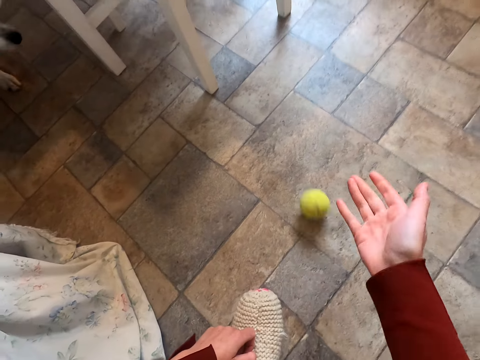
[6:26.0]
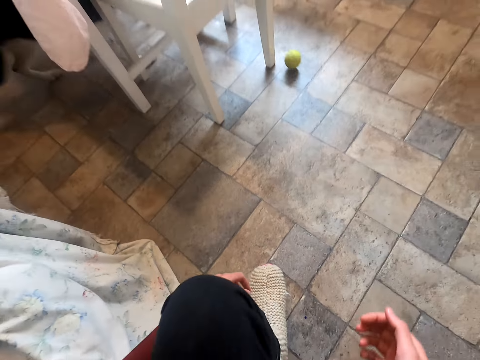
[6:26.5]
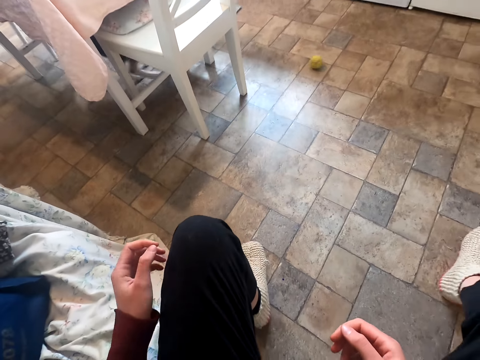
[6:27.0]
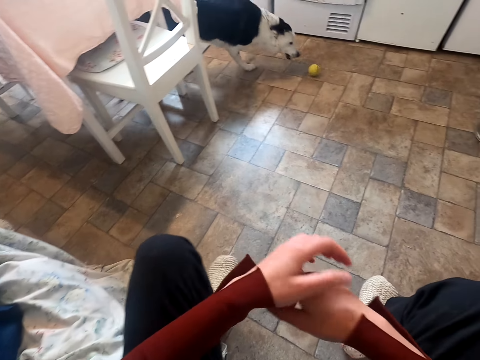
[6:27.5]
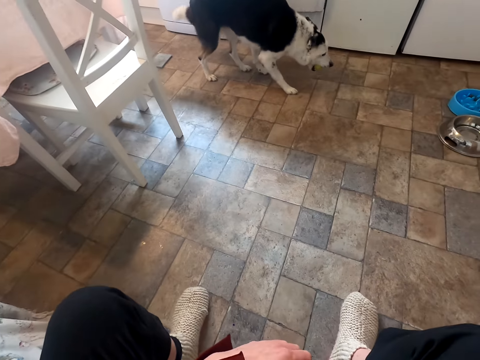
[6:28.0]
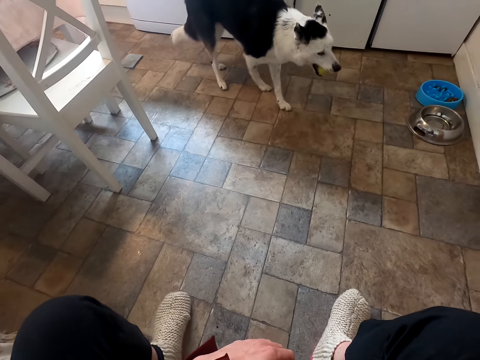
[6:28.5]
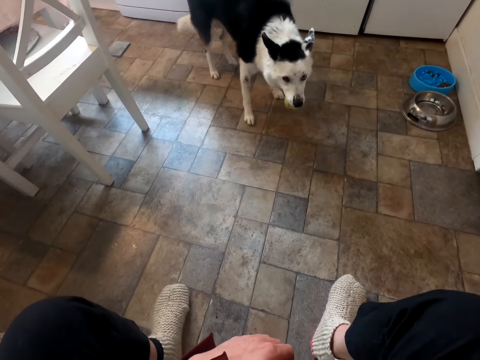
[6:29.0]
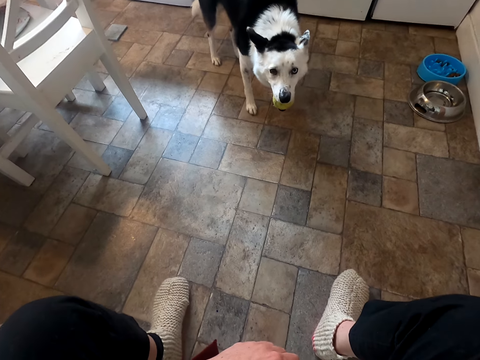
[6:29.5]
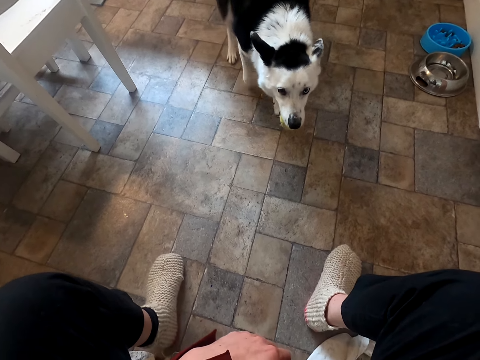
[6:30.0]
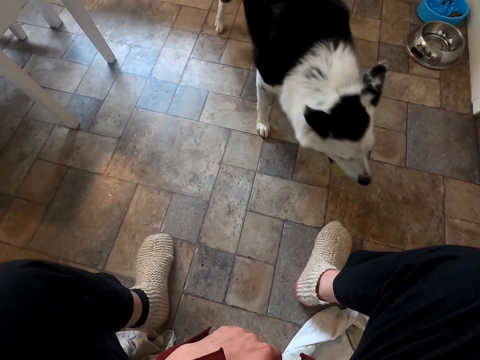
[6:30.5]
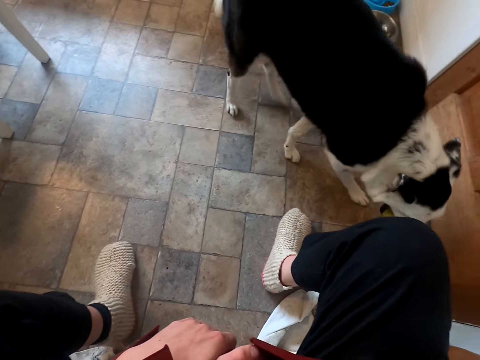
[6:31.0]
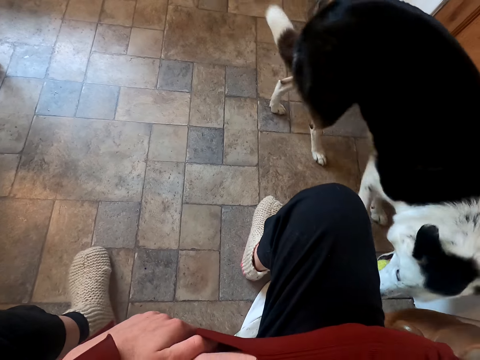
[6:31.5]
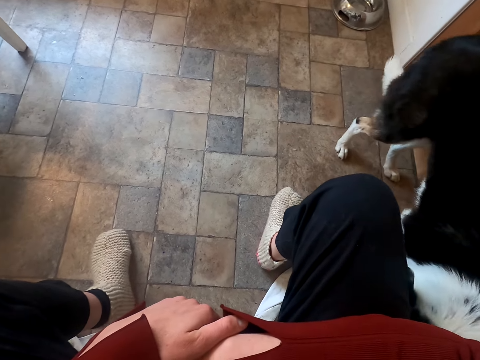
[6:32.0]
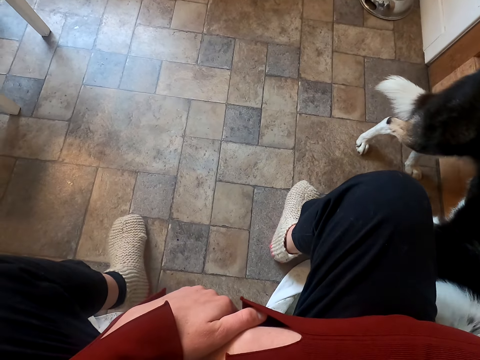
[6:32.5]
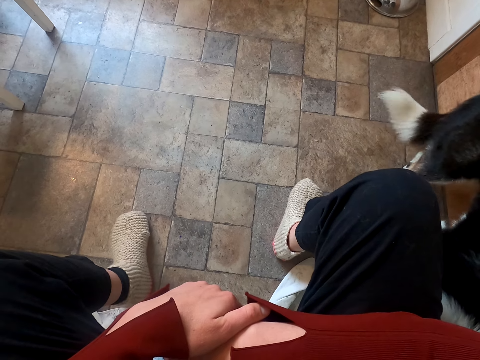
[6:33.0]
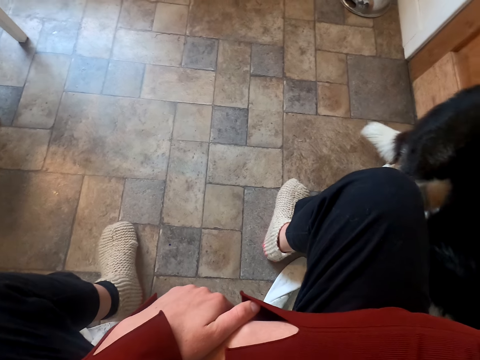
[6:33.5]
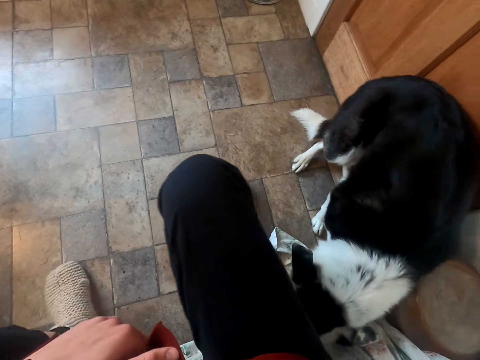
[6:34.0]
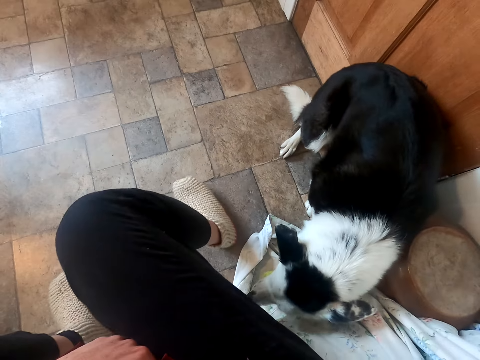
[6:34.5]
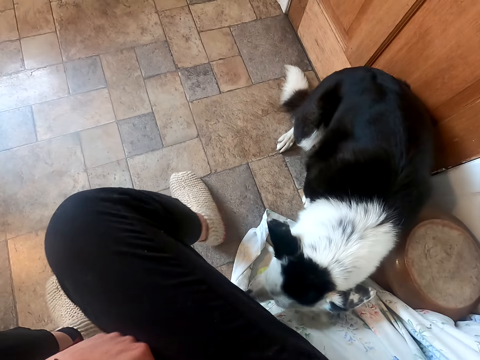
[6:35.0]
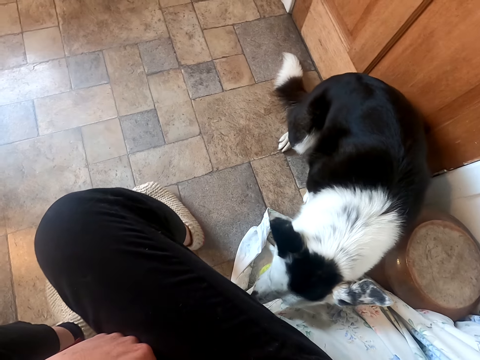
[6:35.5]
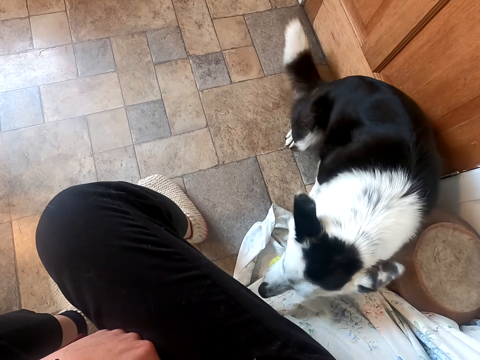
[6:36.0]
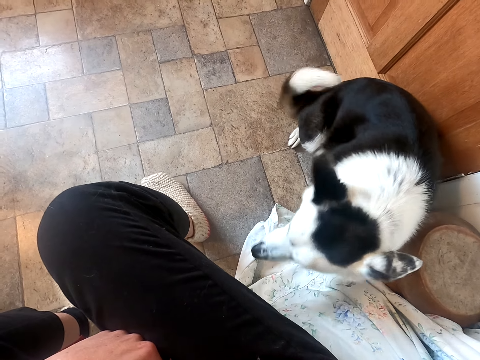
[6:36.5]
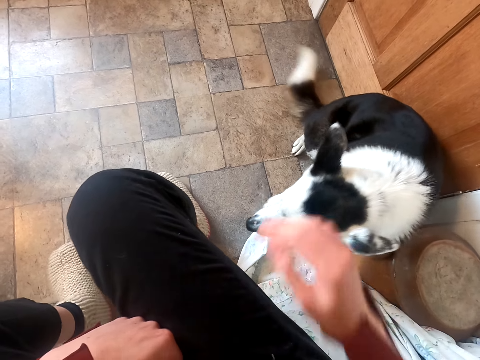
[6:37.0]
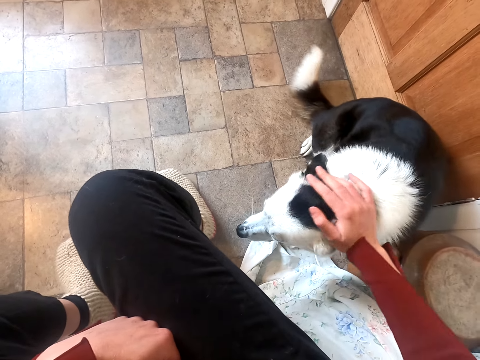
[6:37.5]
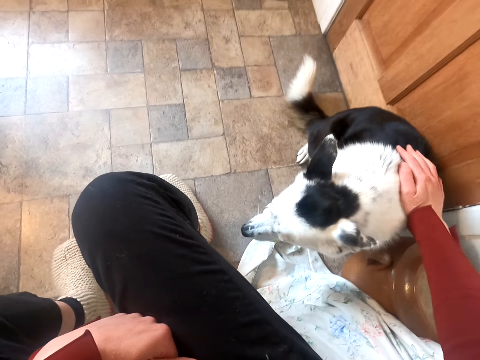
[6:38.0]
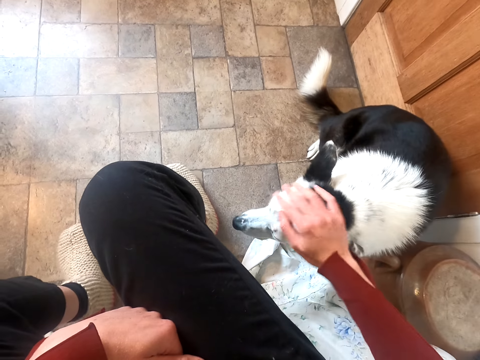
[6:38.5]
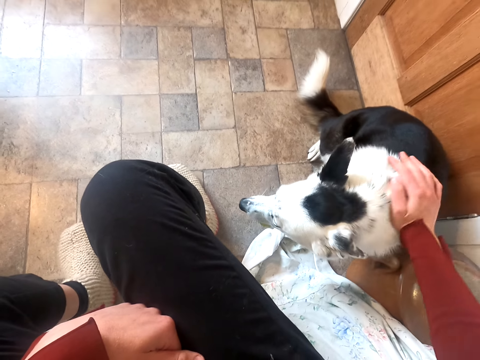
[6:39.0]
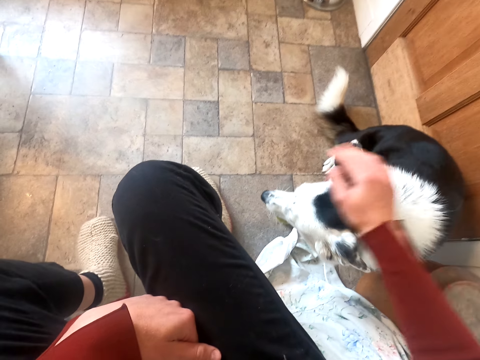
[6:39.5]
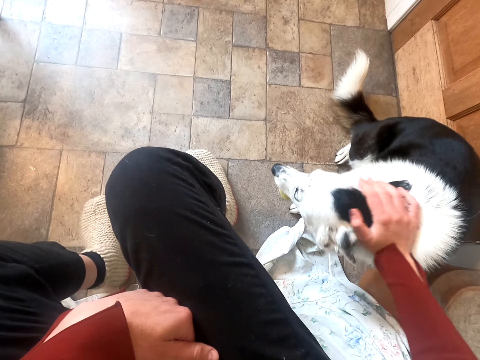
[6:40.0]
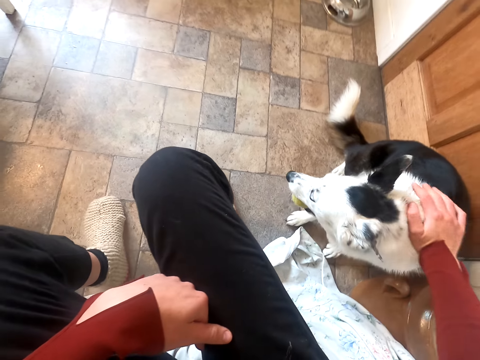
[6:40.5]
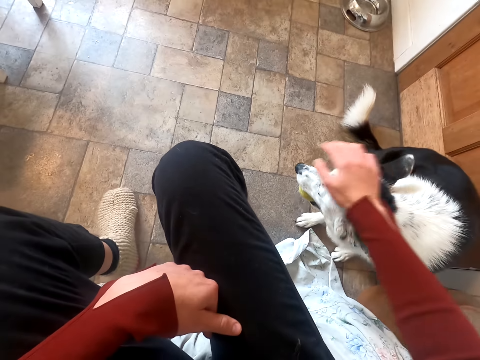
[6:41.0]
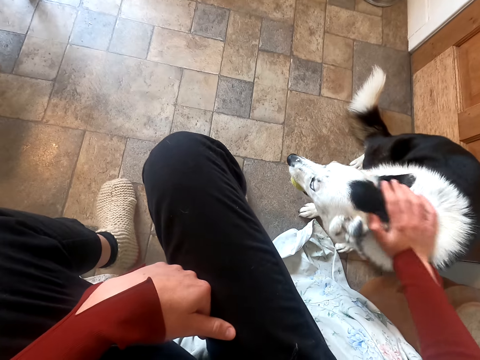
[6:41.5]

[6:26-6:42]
The camera wearer pushes the dog. They rub the dog.

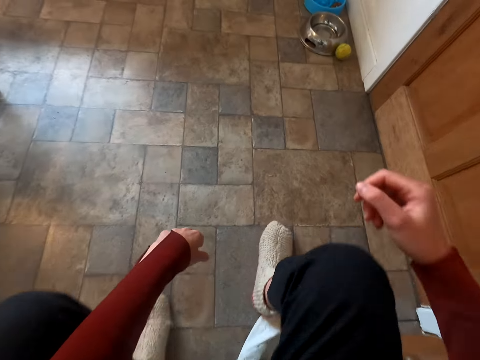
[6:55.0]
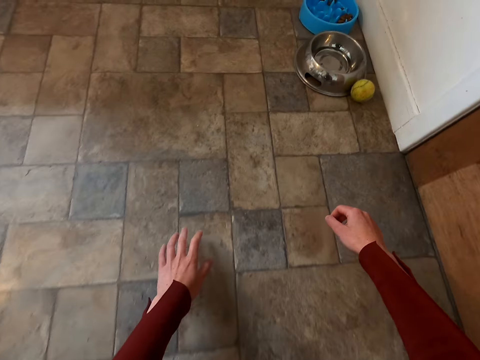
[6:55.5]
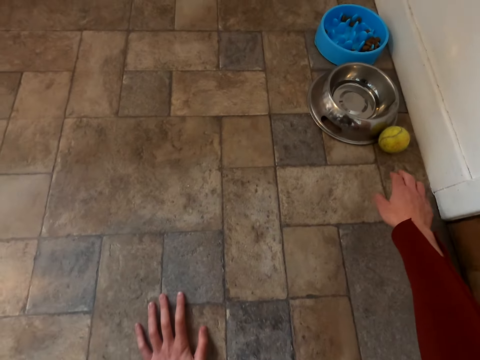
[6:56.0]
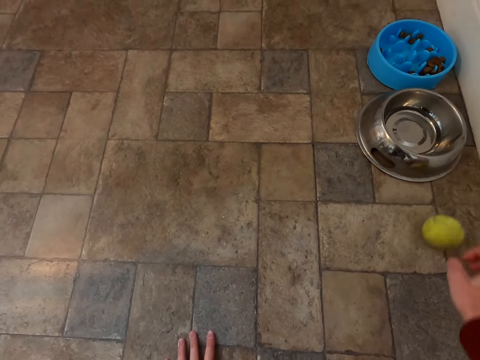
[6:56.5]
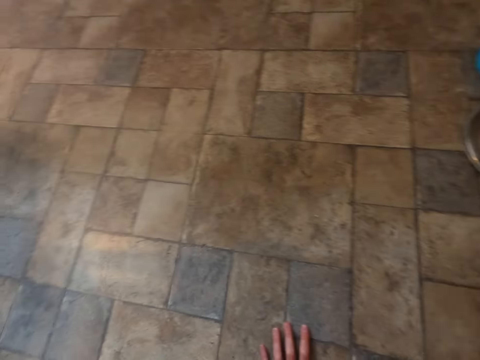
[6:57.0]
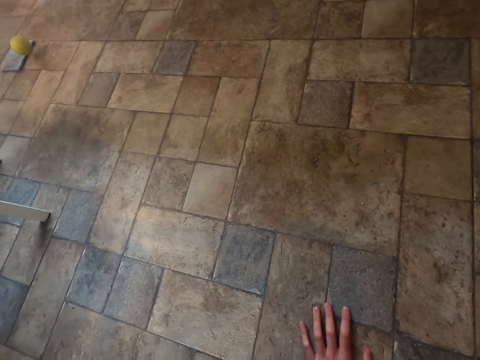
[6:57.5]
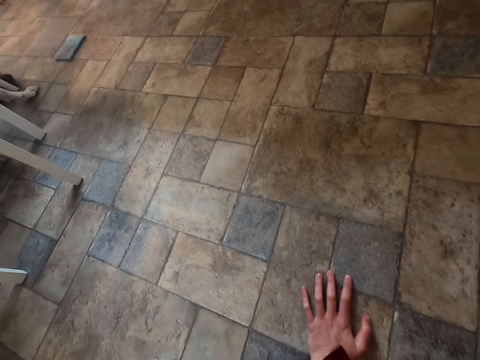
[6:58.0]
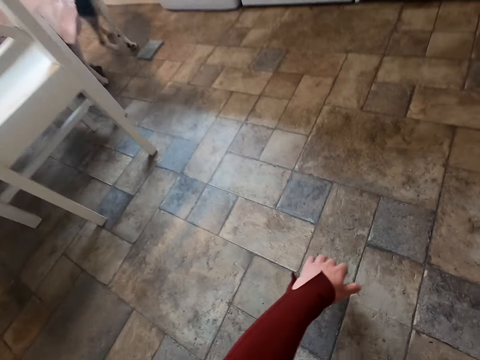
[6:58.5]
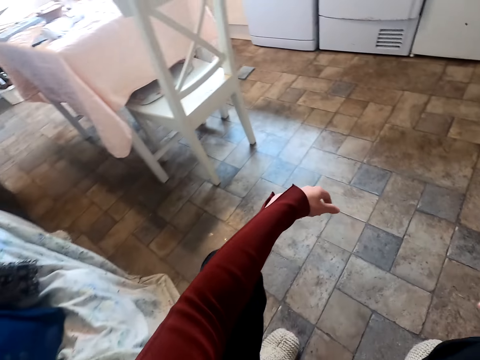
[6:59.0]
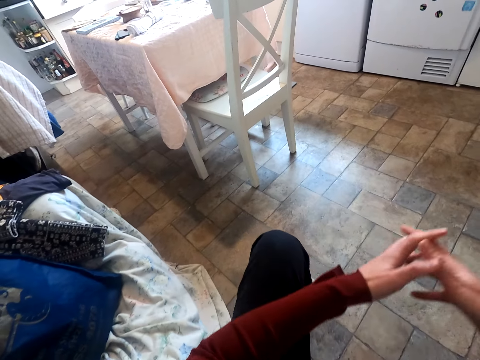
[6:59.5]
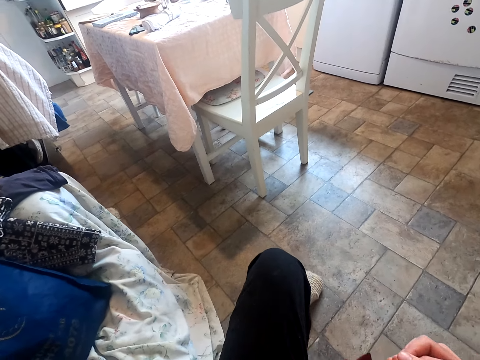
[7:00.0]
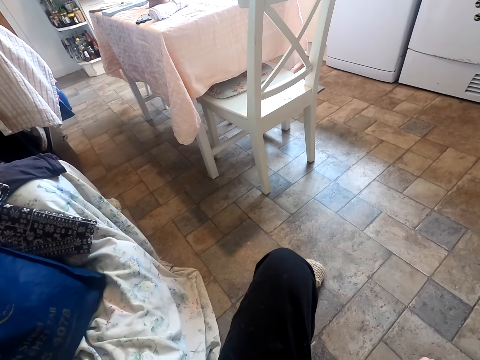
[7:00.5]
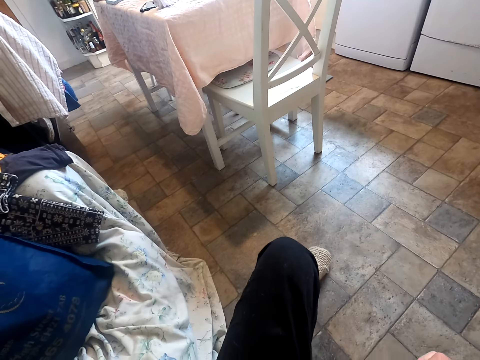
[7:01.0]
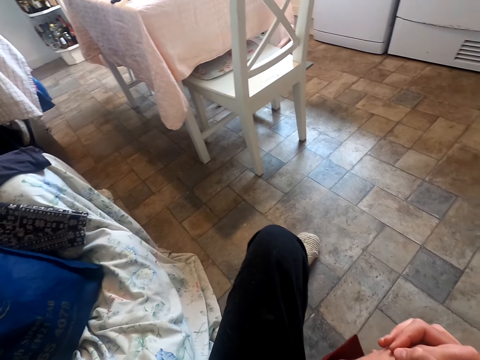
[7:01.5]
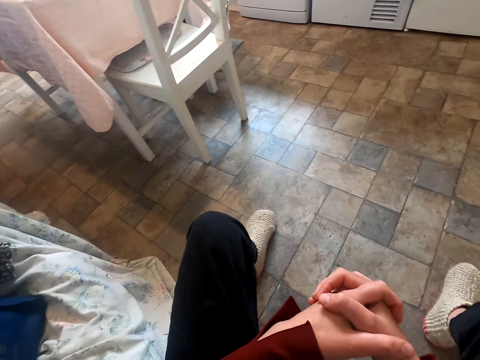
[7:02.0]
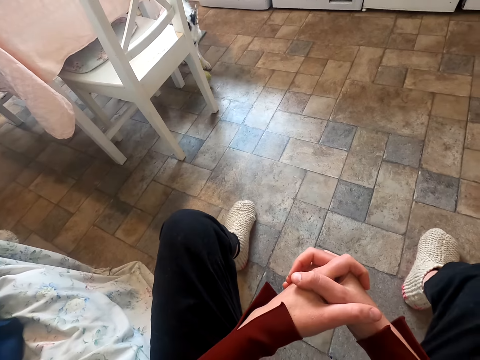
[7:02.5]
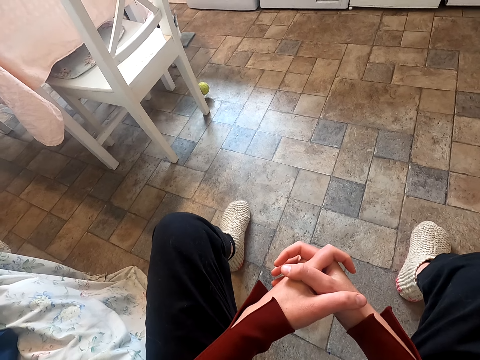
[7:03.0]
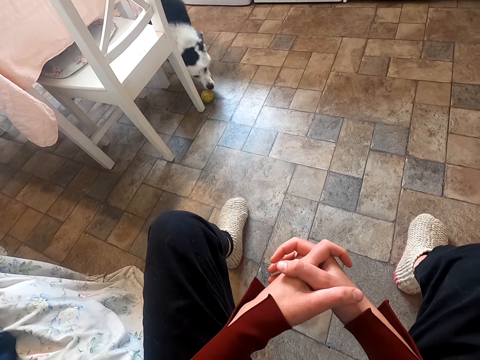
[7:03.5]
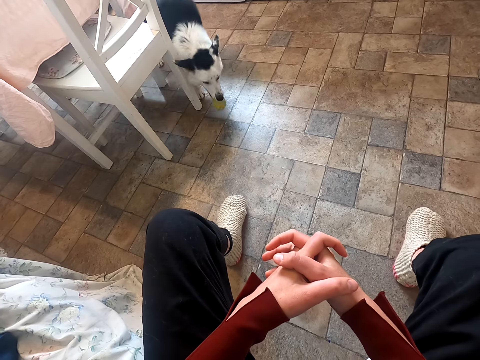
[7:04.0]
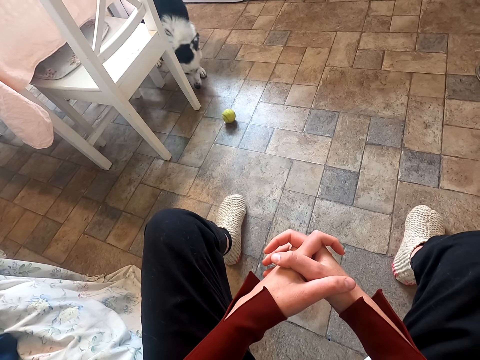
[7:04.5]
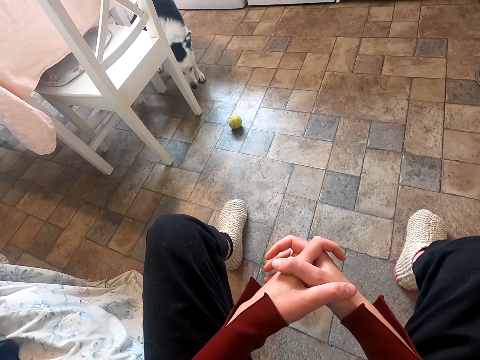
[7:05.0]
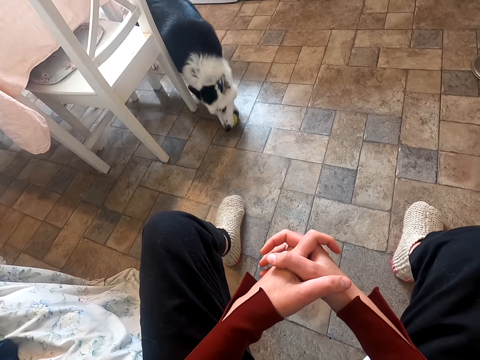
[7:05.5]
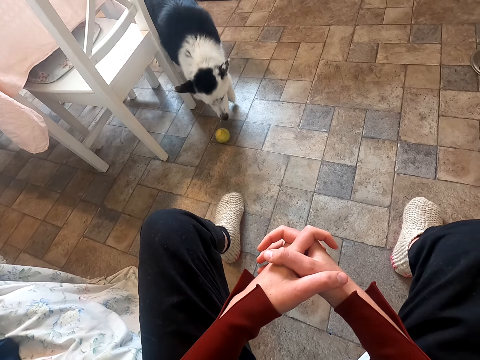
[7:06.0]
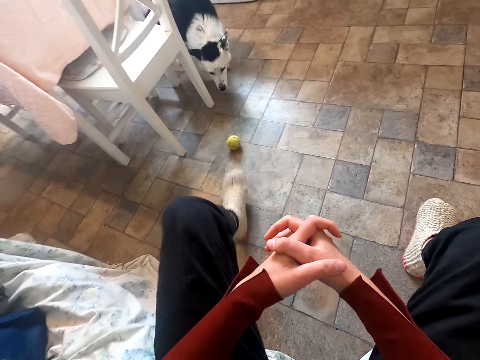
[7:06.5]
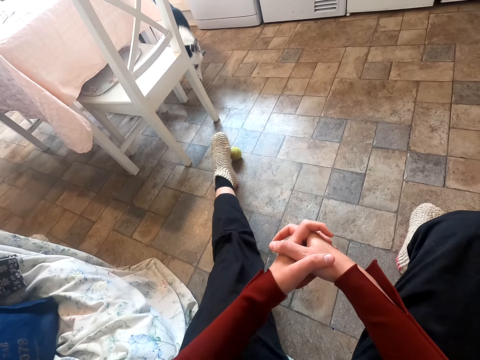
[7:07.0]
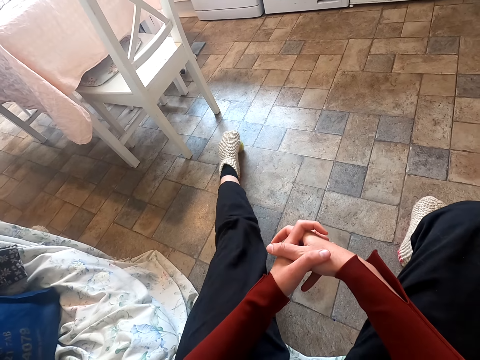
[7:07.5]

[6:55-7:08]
The camera wearer stretches his hand towards the ball. He rolls the ball and throws the ball.
